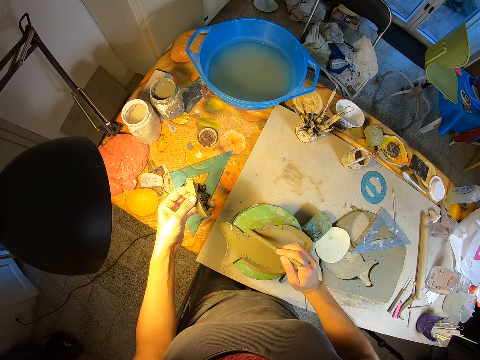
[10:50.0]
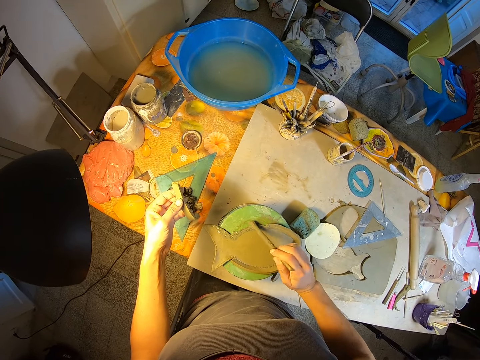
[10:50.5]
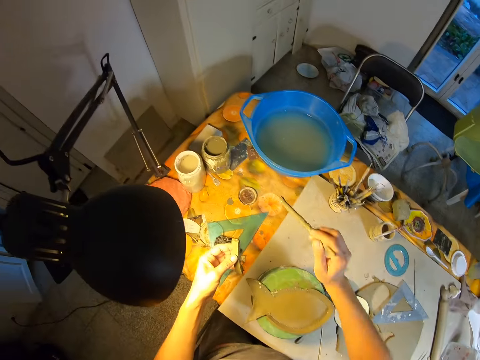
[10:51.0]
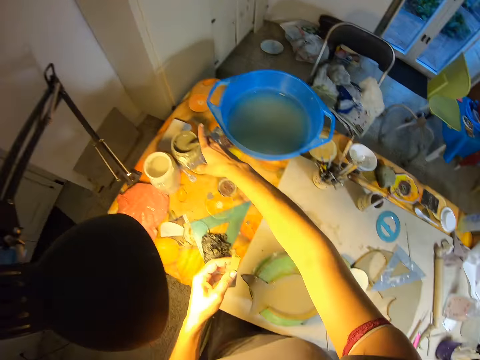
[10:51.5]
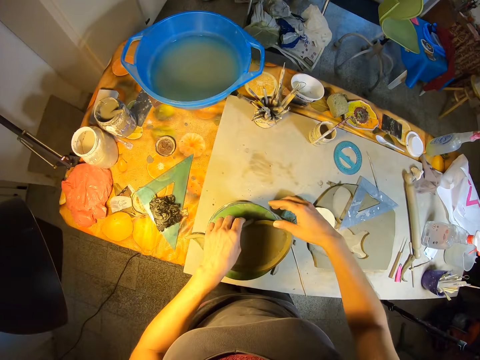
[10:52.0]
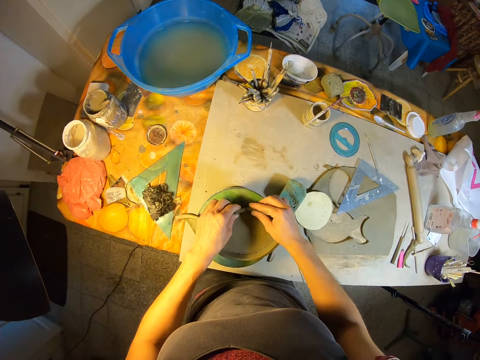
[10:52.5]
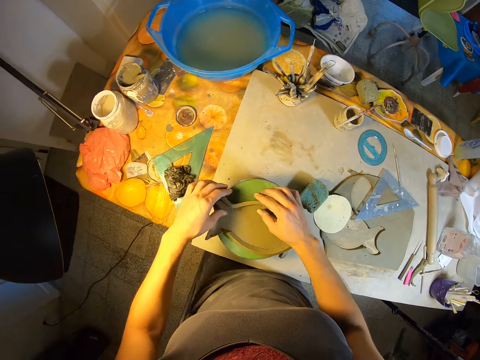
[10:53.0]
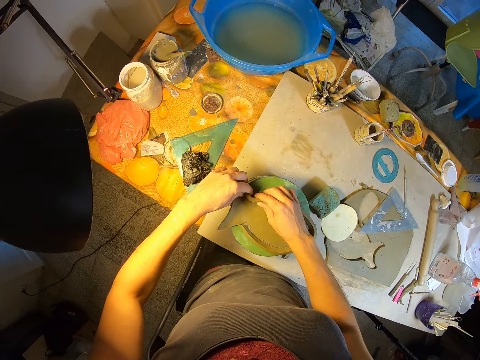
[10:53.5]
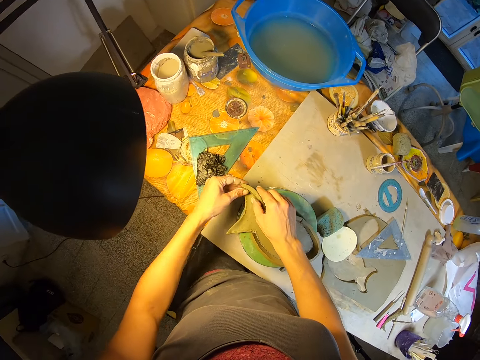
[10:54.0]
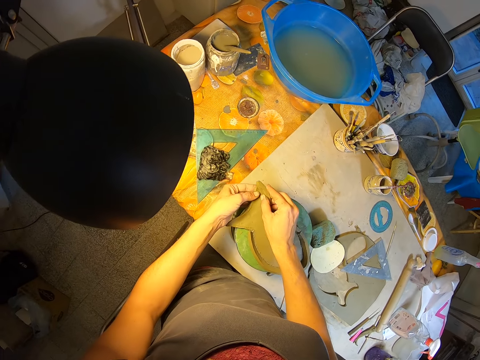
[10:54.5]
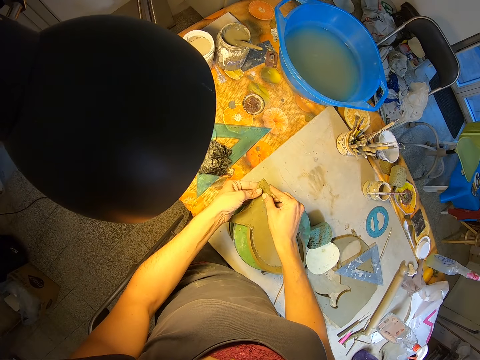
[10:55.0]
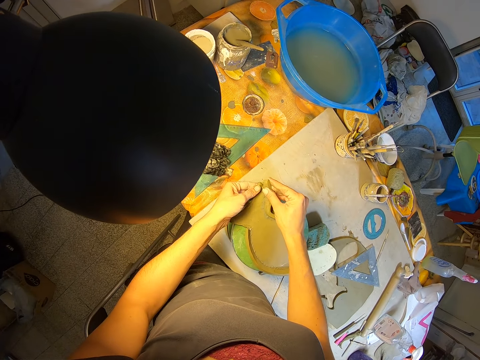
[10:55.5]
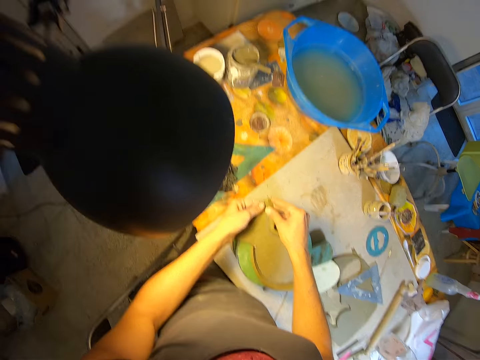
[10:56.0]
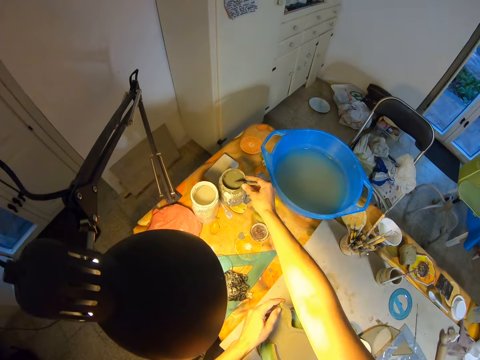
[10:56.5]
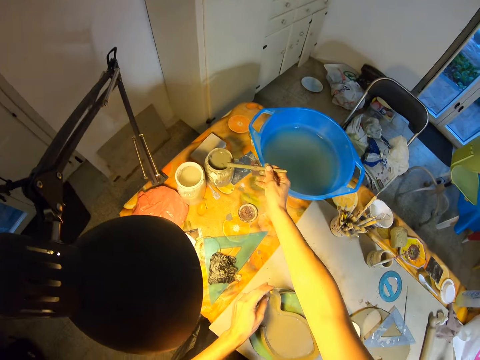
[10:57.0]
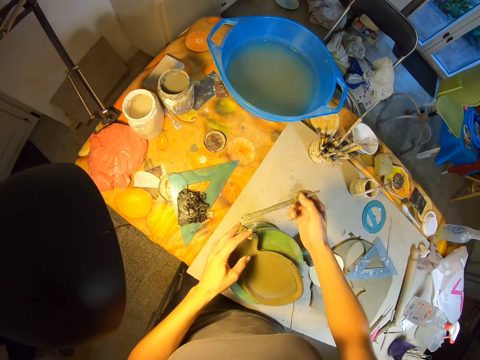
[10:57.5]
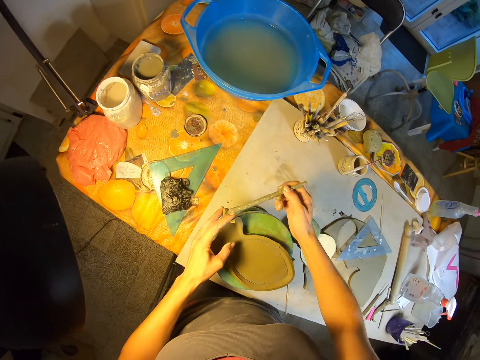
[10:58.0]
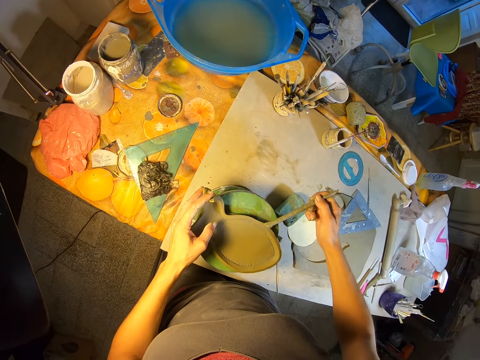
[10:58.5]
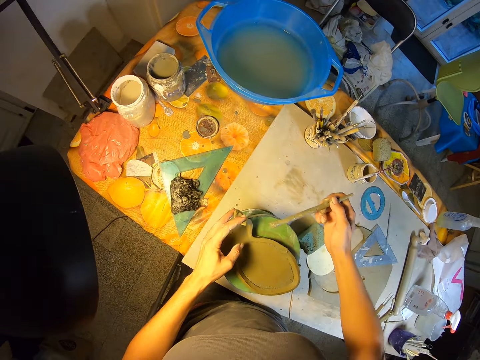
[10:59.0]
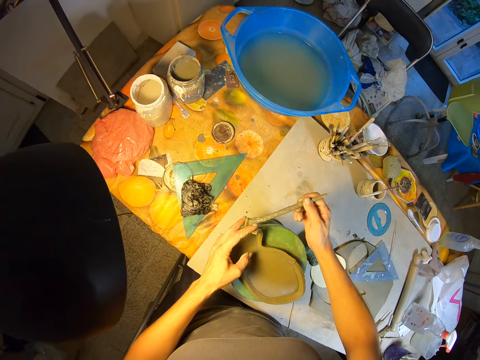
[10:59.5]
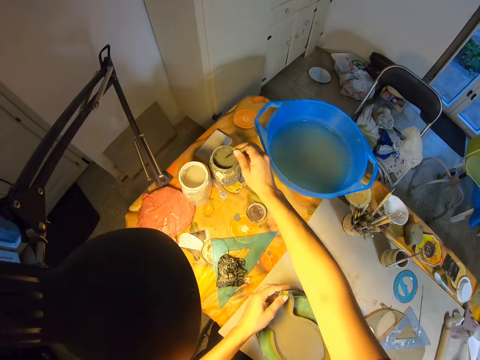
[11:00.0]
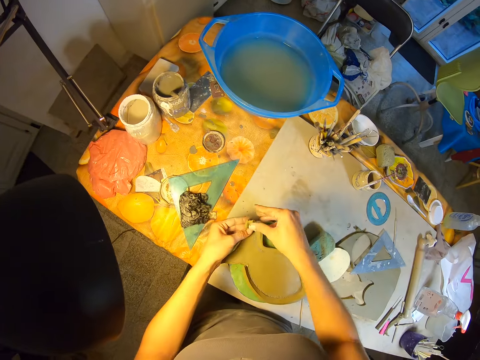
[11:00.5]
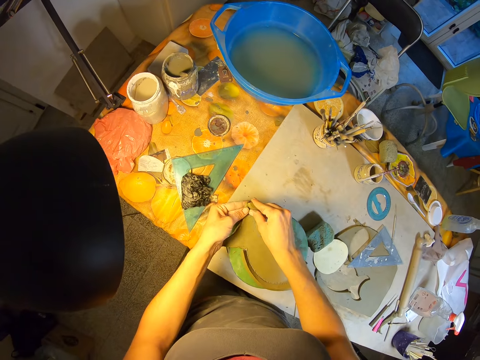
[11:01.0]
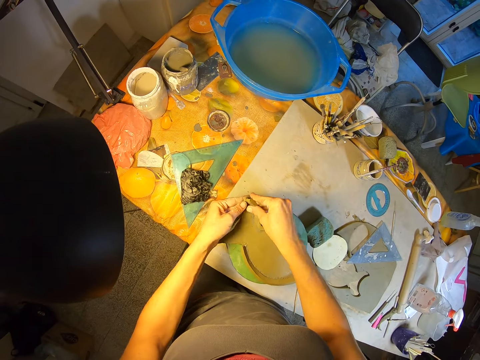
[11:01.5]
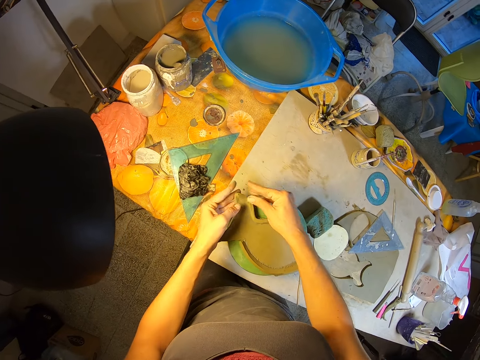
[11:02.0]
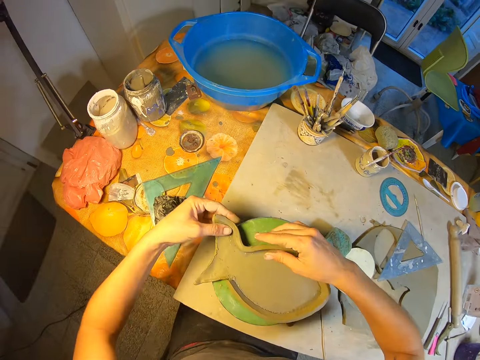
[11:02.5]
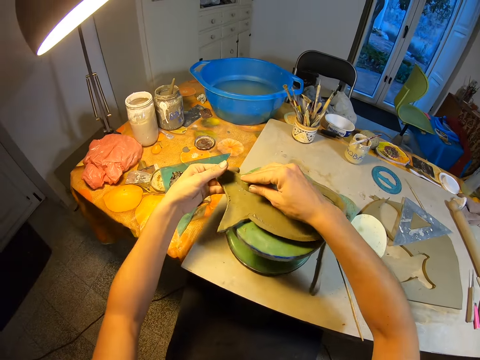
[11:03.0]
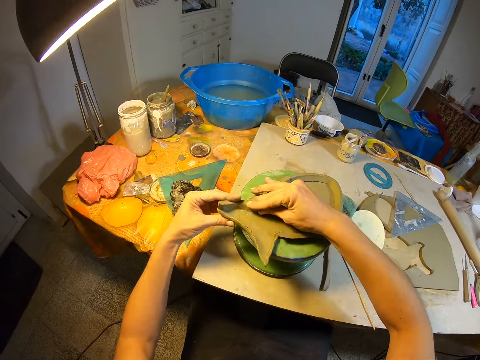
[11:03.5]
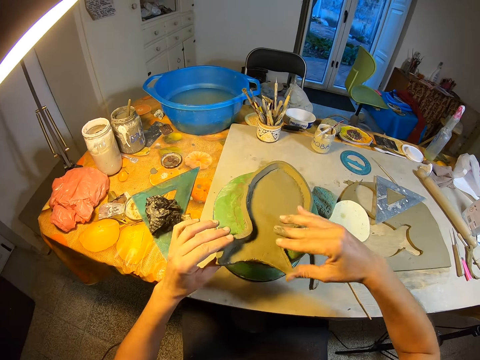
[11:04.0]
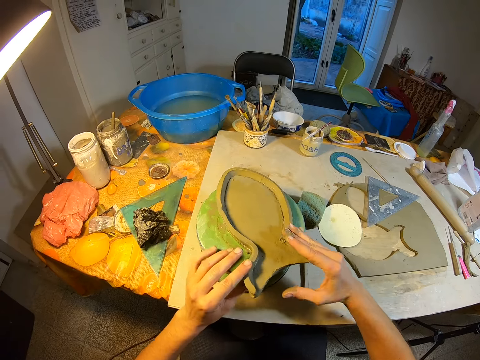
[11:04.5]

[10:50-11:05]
The camera wearer drops the brush in the glue container on the table with his right hand. He presses the edge of the paper craft on the workholder with his two hands. He takes glue from the glue container with the brush in his right hand. He applies the glue on the paper craft with the brush in his right hand. He drops the brush in the glue container on the table with his right hand. He presses the edge of the paper craft on the workholder with his two hands.

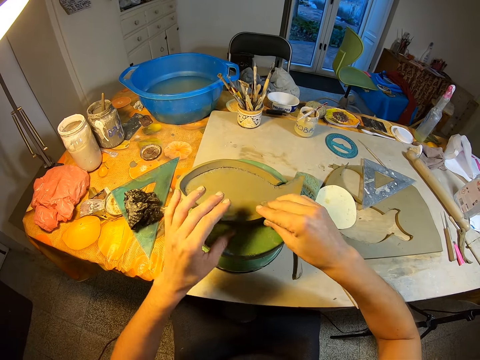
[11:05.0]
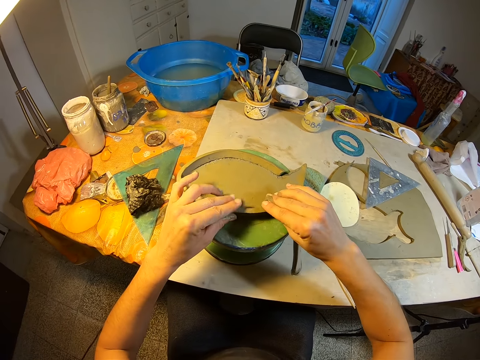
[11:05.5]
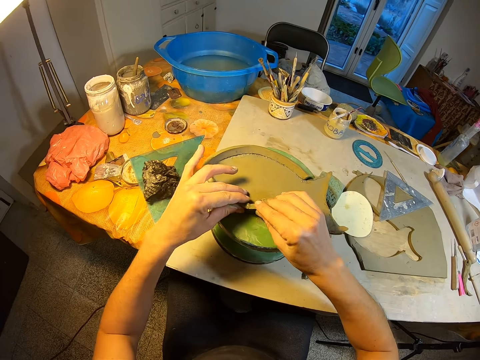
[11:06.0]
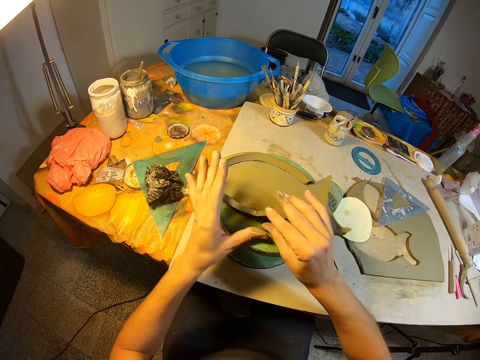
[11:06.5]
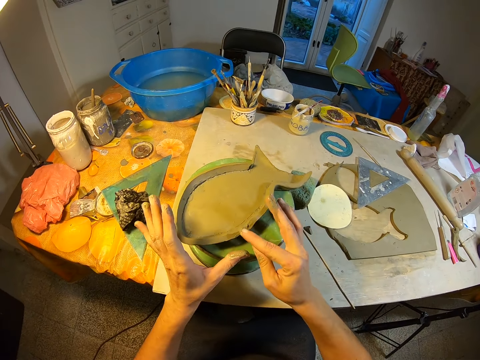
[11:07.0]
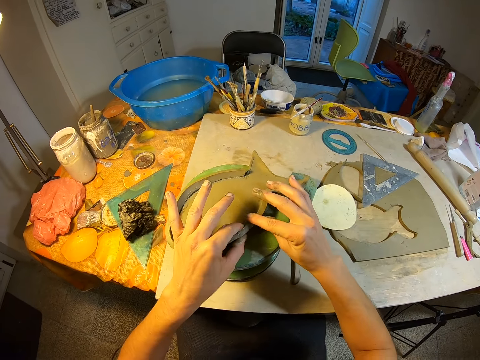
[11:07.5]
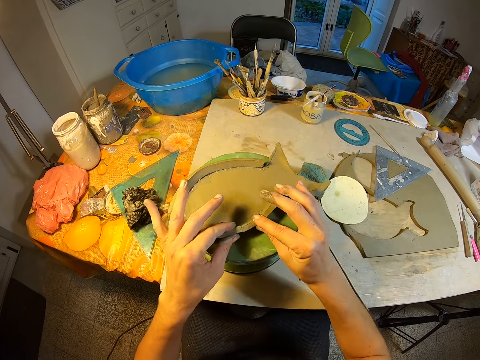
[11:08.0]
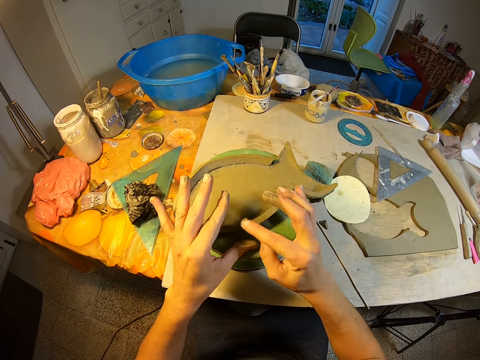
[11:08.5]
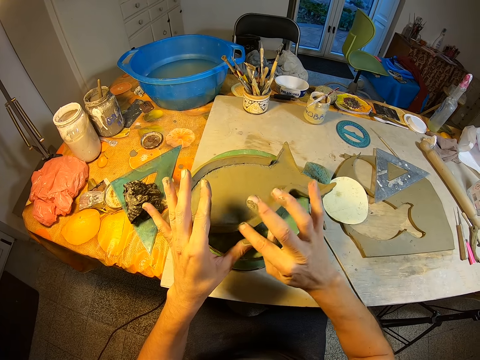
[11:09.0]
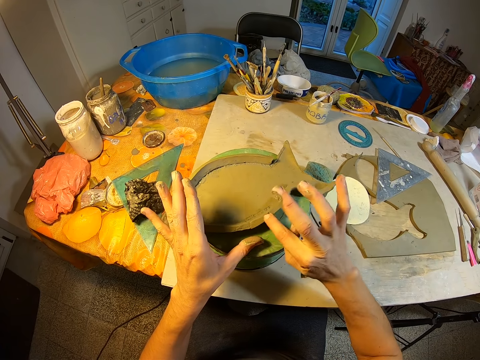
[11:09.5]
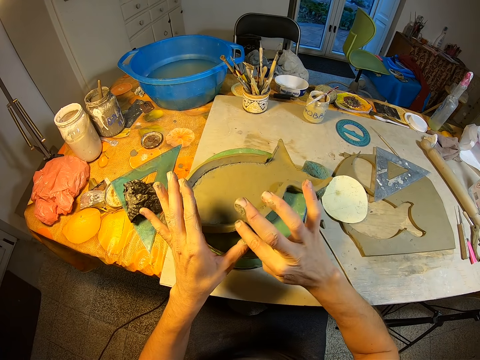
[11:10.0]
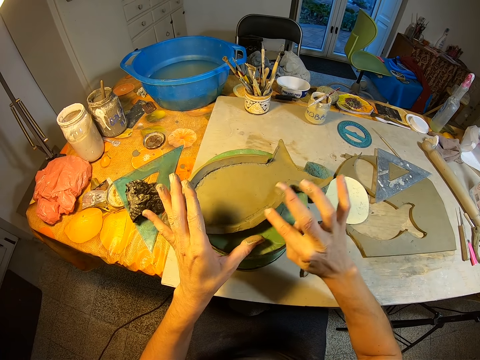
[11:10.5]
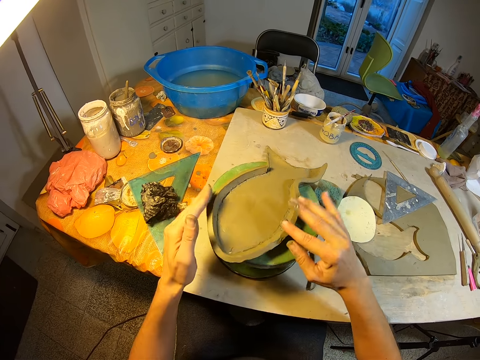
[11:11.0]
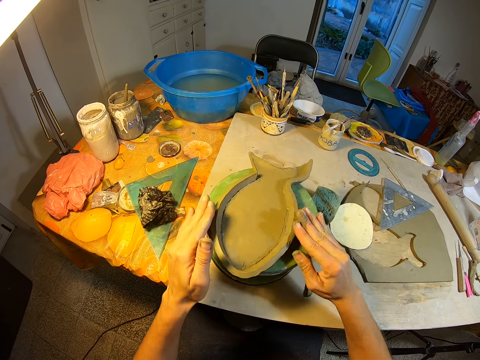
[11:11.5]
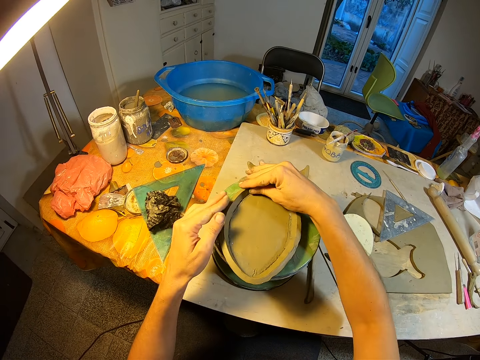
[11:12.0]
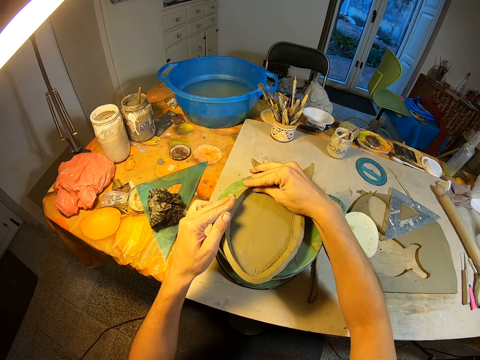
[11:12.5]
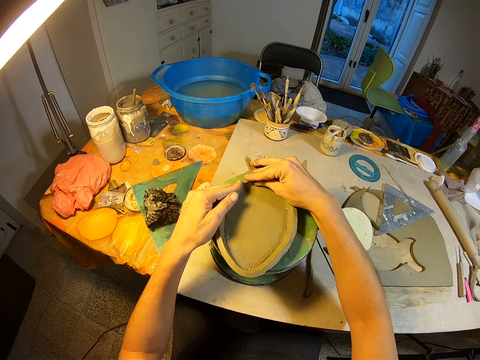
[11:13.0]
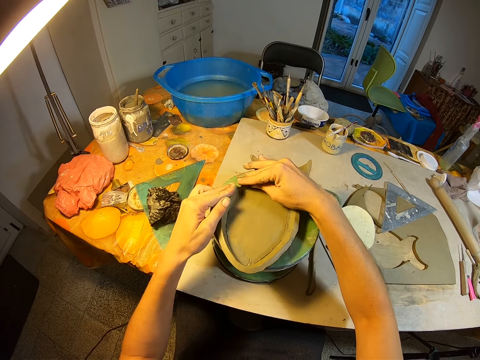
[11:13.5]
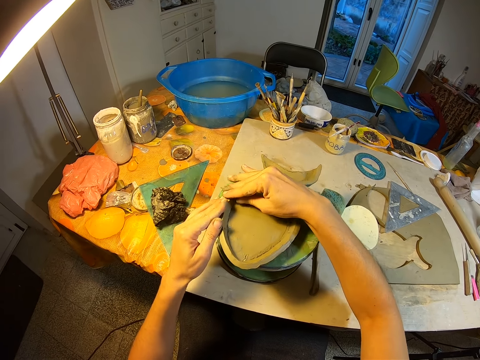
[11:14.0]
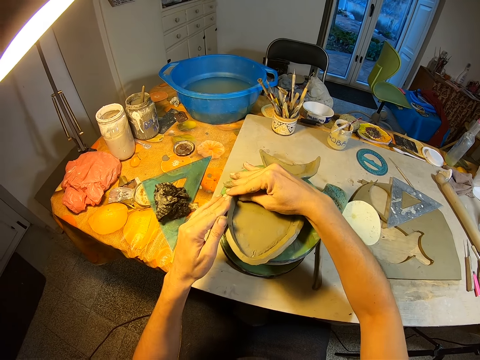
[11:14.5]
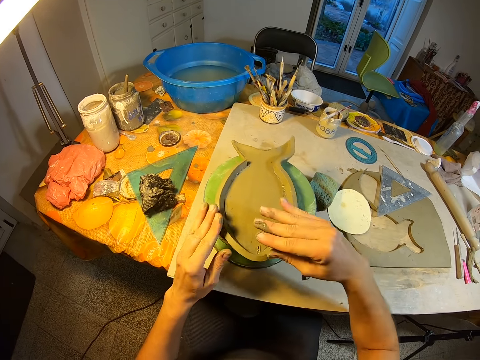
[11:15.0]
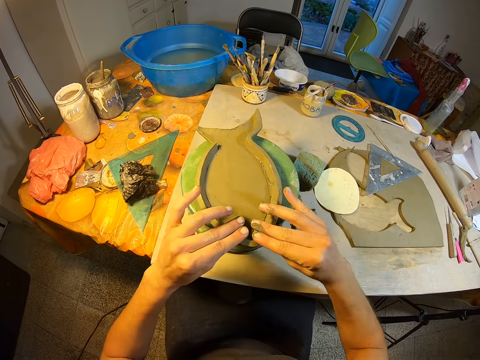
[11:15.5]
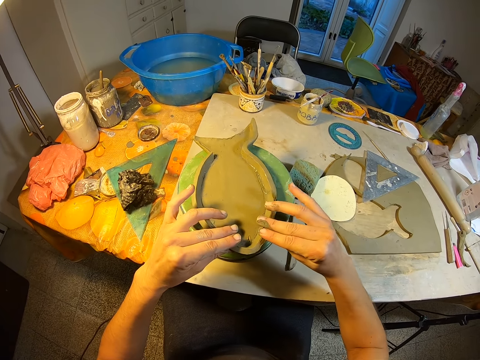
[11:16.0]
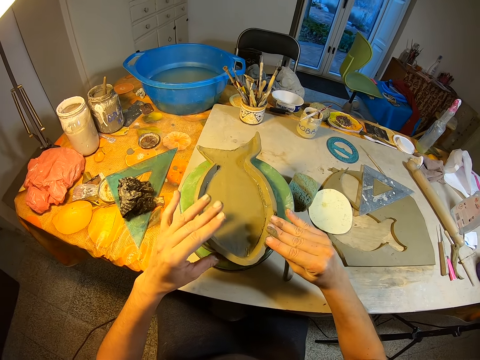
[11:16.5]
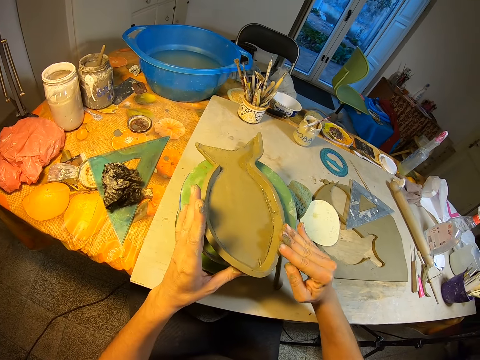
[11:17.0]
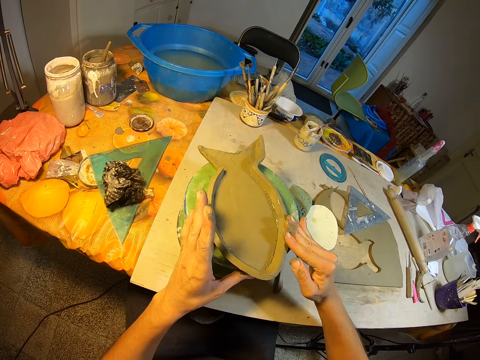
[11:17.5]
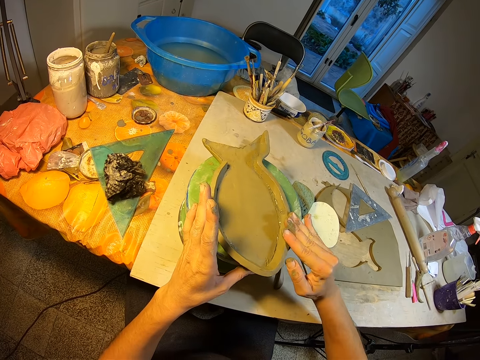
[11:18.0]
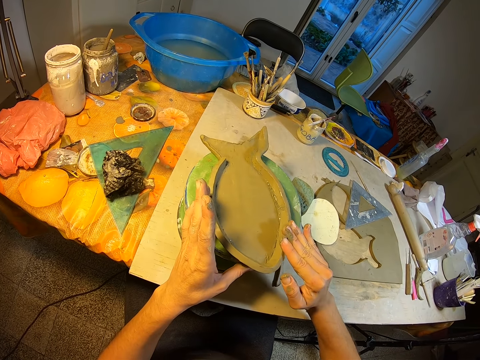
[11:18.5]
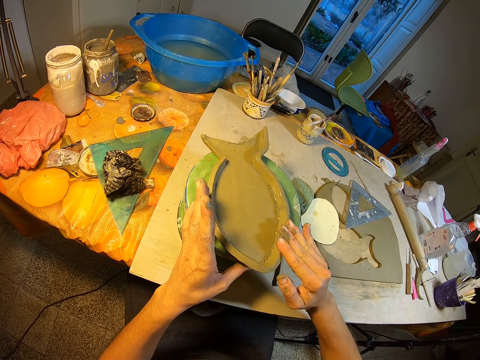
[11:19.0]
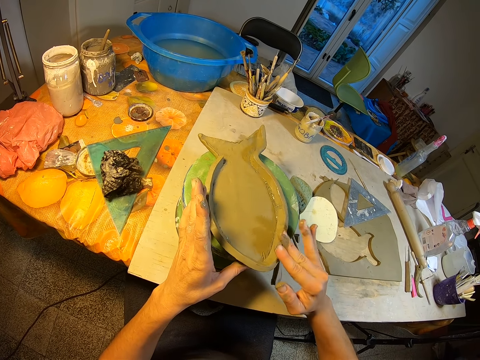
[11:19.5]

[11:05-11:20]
The camera wearer rubs the surface of the edge of the paper craft with his right hand. He presses the edge of the paper craft on the workholder with his two hands.
